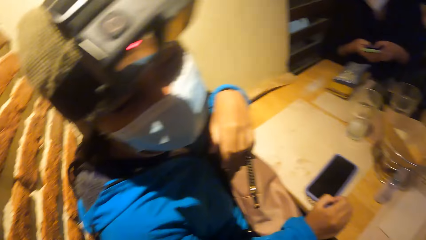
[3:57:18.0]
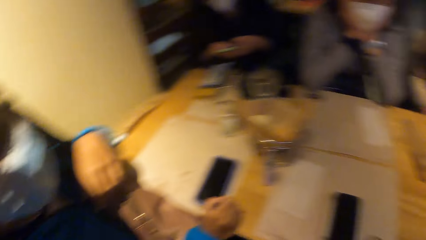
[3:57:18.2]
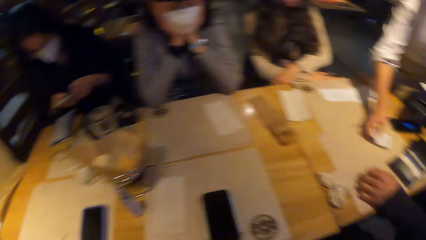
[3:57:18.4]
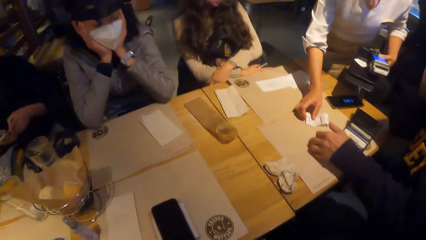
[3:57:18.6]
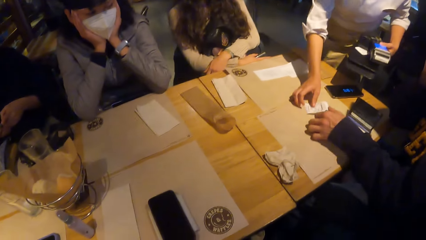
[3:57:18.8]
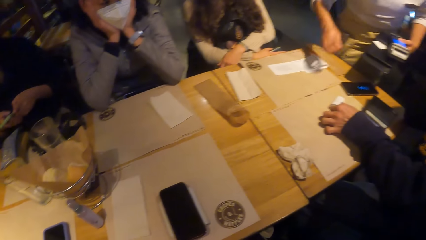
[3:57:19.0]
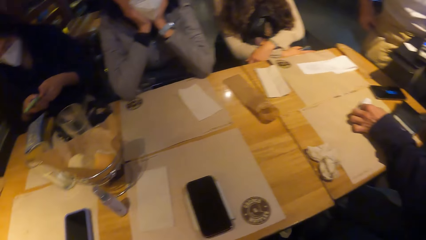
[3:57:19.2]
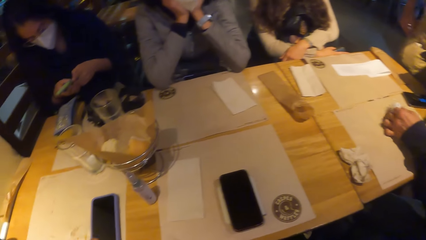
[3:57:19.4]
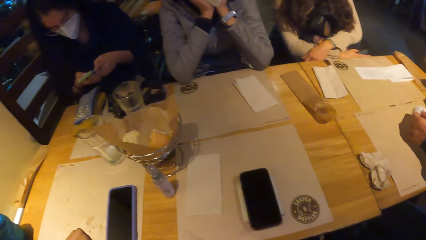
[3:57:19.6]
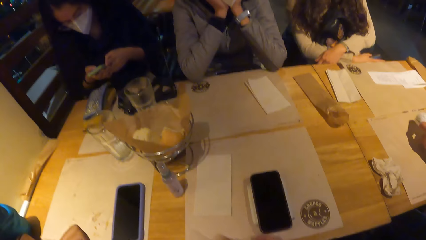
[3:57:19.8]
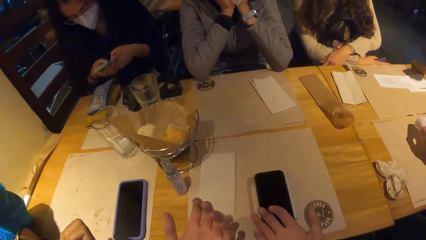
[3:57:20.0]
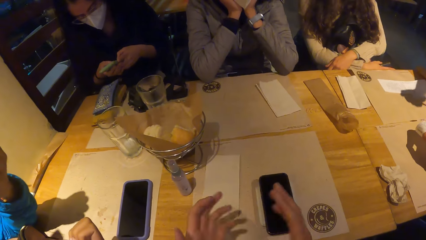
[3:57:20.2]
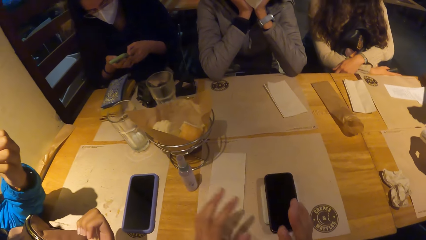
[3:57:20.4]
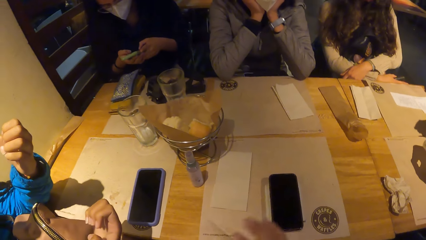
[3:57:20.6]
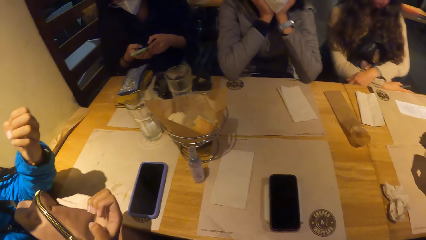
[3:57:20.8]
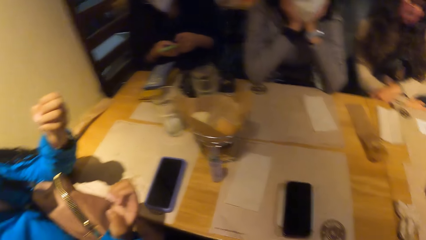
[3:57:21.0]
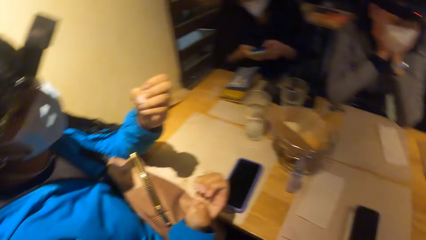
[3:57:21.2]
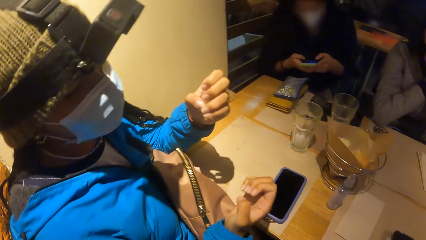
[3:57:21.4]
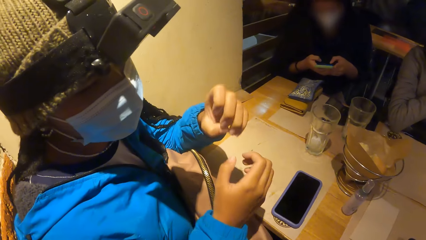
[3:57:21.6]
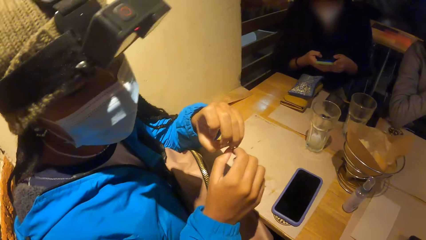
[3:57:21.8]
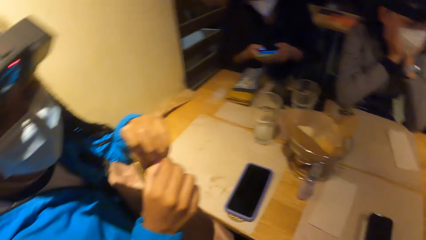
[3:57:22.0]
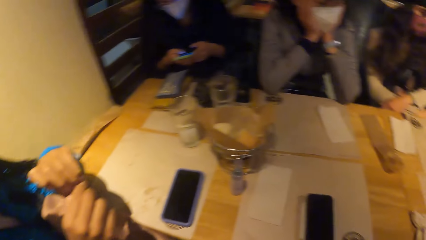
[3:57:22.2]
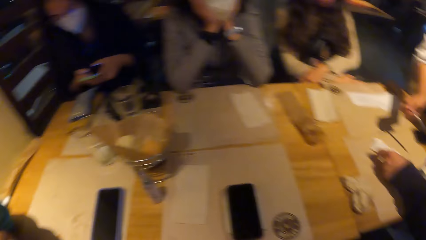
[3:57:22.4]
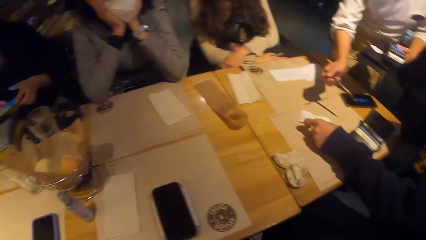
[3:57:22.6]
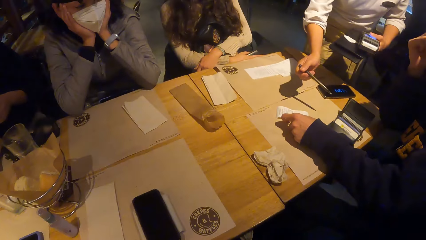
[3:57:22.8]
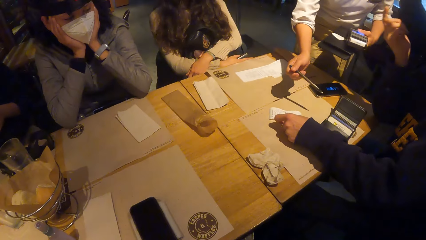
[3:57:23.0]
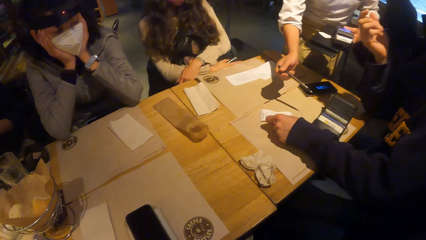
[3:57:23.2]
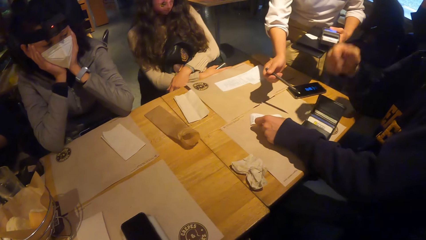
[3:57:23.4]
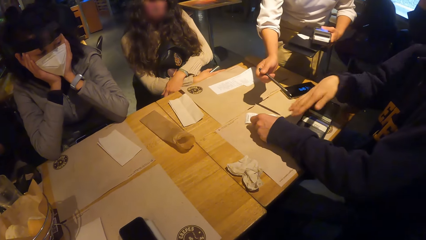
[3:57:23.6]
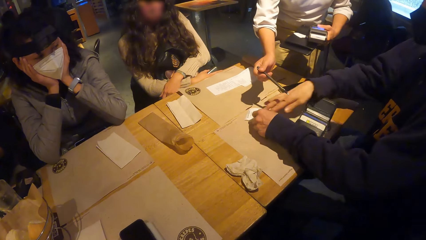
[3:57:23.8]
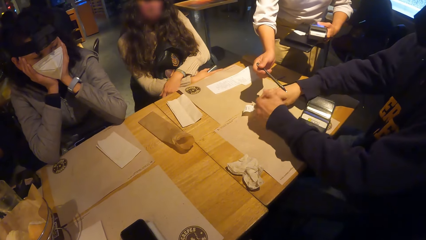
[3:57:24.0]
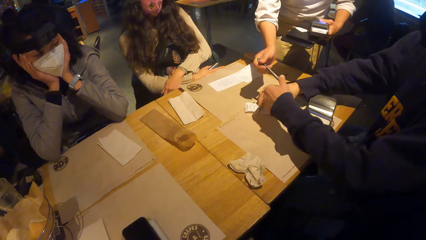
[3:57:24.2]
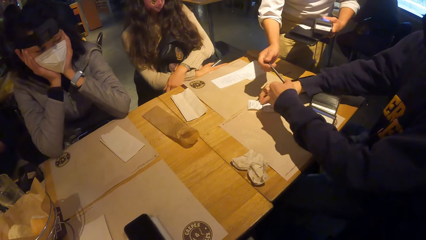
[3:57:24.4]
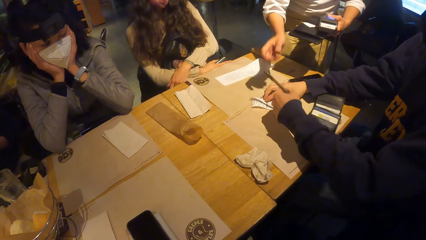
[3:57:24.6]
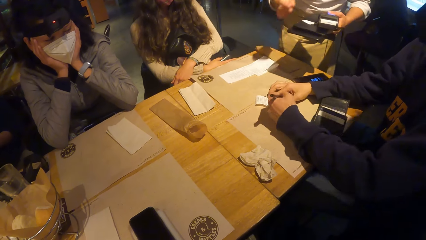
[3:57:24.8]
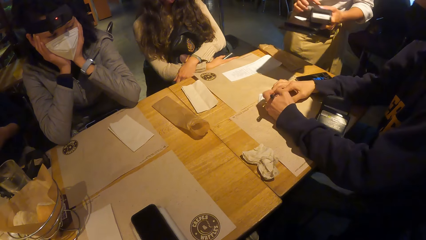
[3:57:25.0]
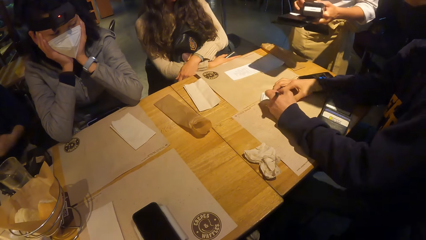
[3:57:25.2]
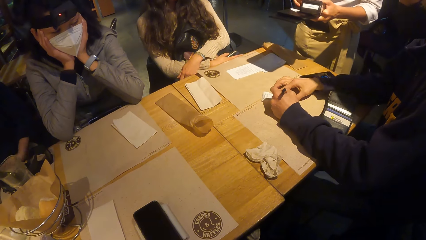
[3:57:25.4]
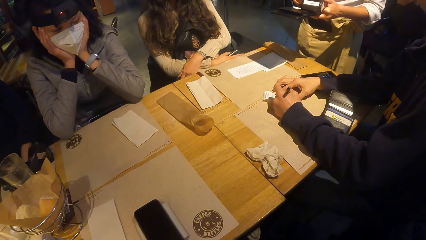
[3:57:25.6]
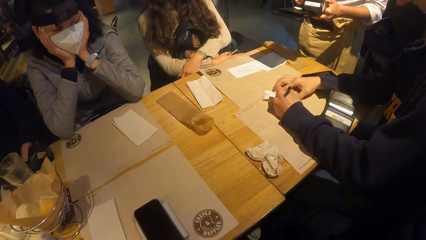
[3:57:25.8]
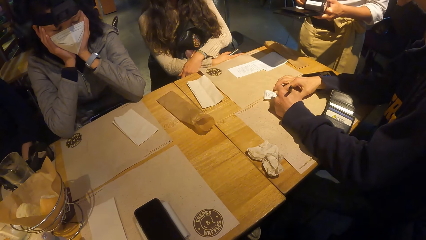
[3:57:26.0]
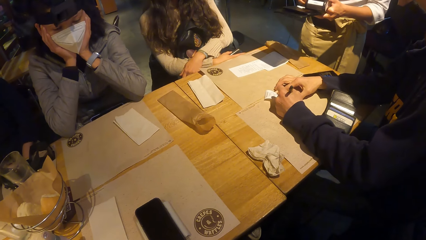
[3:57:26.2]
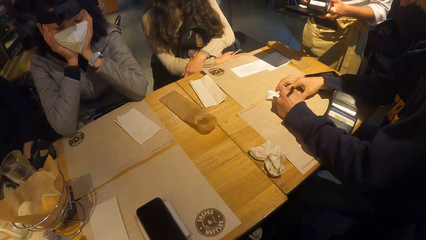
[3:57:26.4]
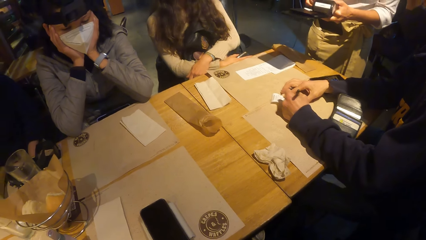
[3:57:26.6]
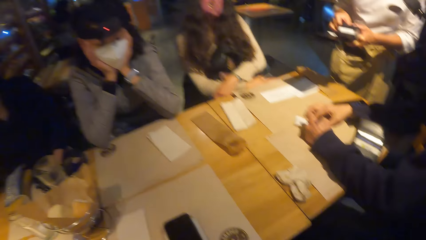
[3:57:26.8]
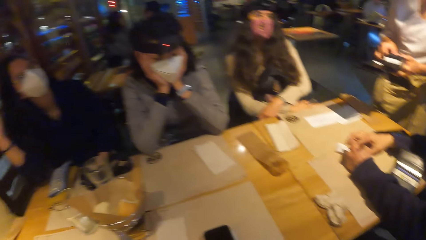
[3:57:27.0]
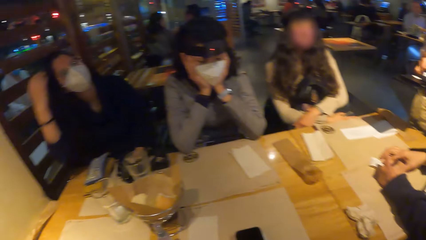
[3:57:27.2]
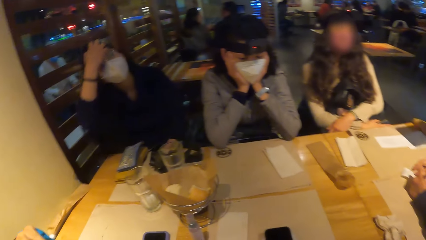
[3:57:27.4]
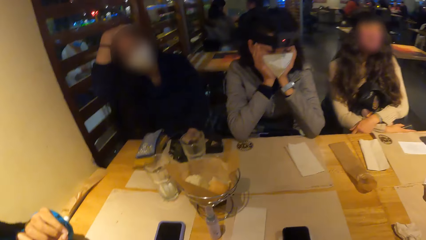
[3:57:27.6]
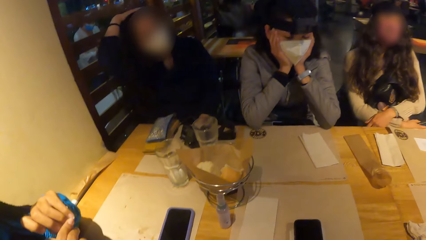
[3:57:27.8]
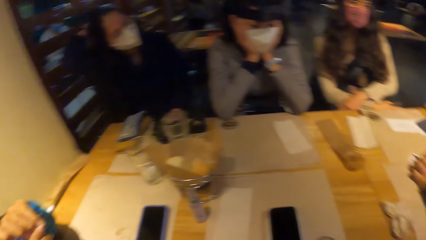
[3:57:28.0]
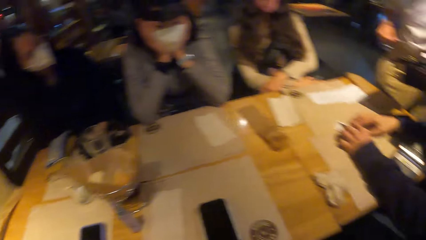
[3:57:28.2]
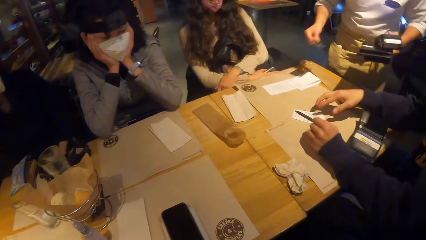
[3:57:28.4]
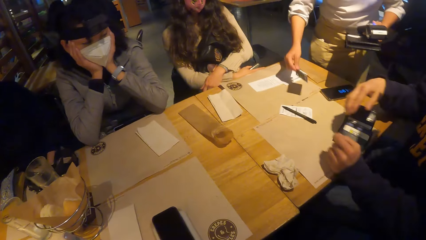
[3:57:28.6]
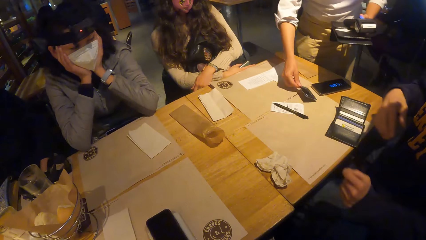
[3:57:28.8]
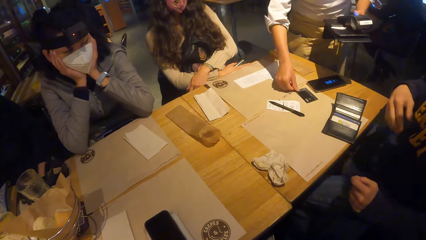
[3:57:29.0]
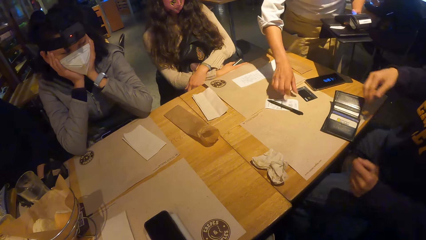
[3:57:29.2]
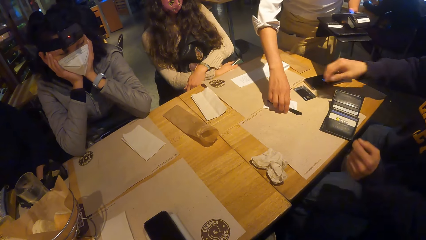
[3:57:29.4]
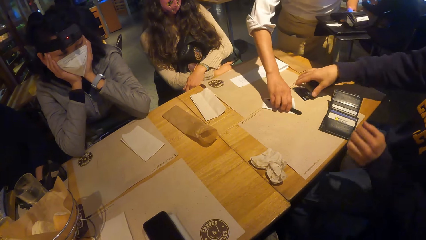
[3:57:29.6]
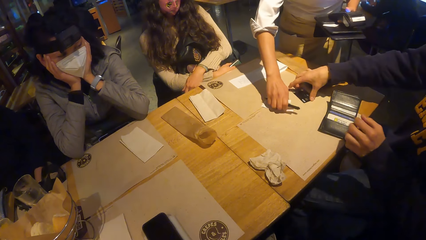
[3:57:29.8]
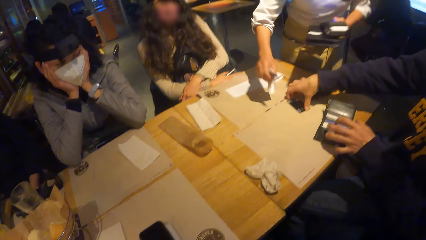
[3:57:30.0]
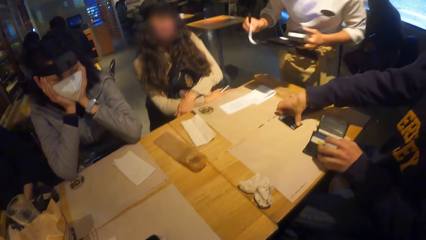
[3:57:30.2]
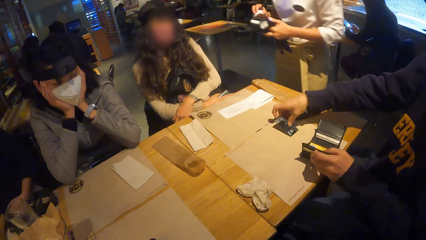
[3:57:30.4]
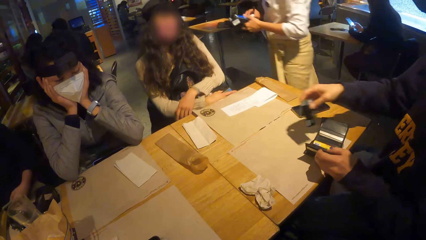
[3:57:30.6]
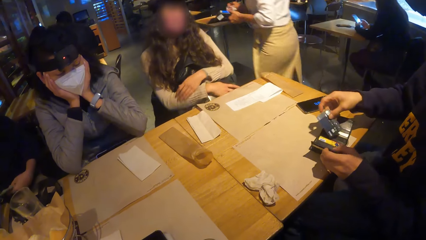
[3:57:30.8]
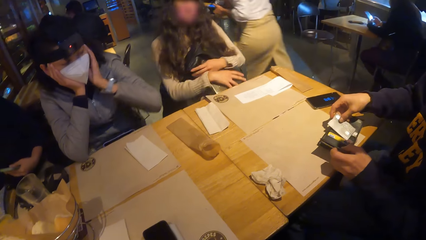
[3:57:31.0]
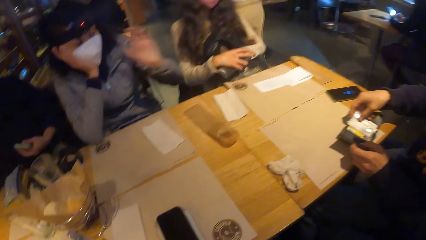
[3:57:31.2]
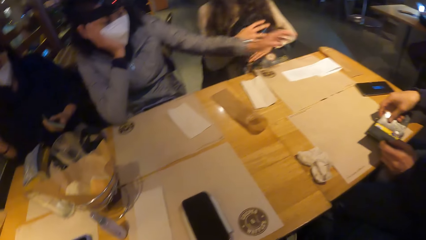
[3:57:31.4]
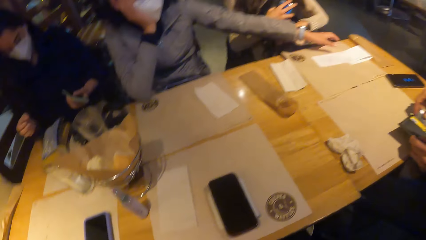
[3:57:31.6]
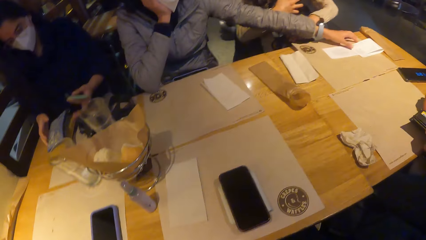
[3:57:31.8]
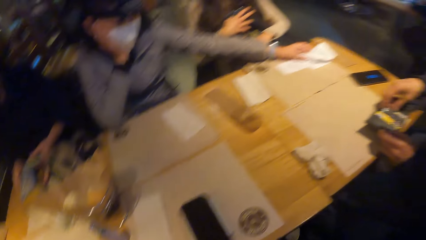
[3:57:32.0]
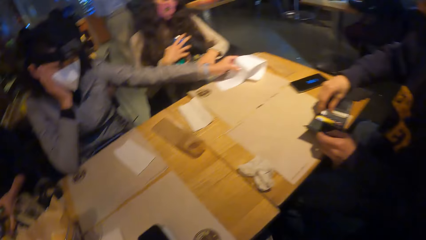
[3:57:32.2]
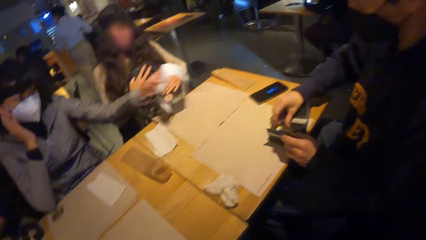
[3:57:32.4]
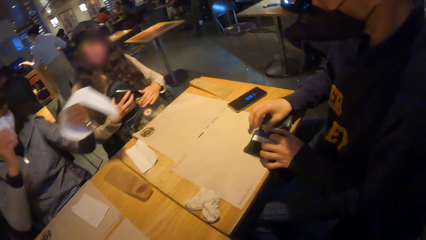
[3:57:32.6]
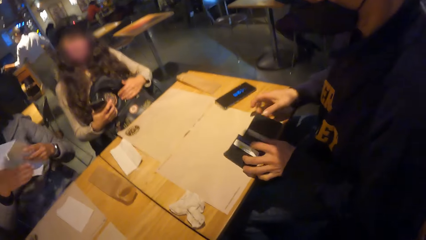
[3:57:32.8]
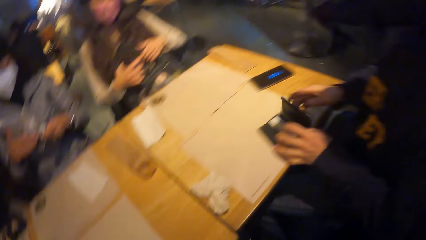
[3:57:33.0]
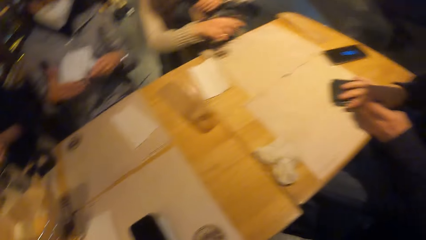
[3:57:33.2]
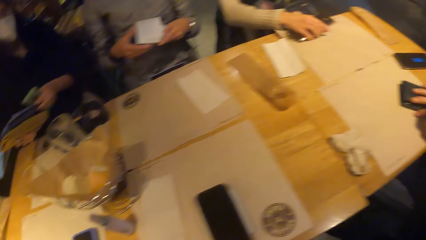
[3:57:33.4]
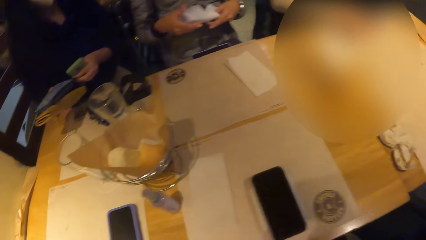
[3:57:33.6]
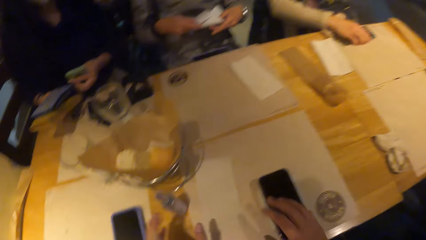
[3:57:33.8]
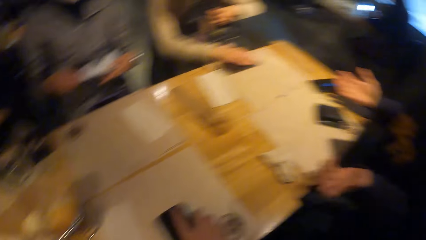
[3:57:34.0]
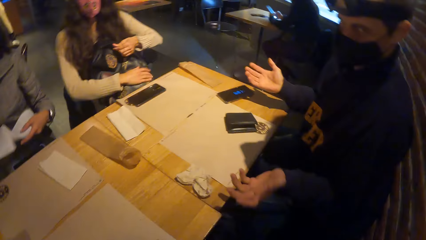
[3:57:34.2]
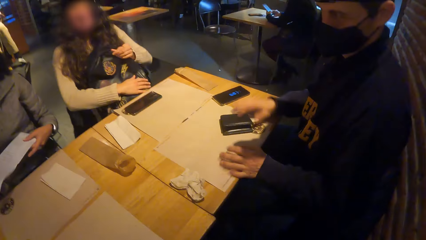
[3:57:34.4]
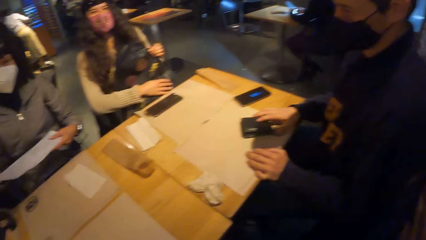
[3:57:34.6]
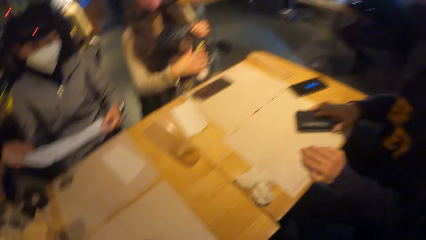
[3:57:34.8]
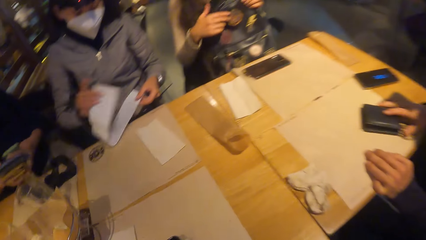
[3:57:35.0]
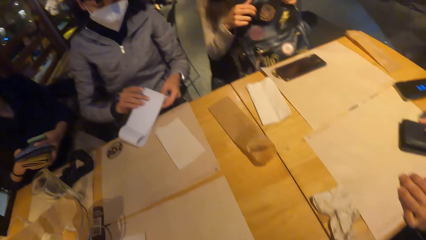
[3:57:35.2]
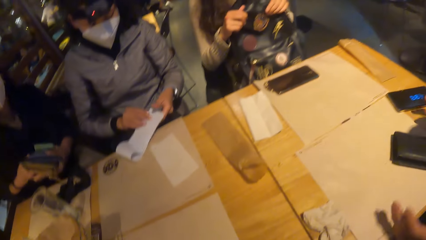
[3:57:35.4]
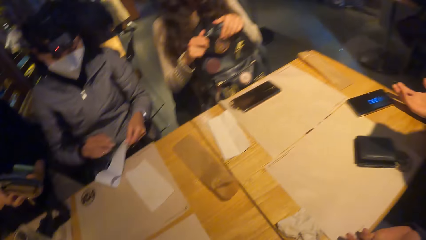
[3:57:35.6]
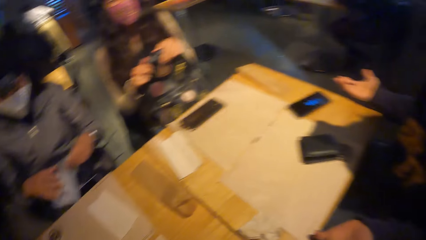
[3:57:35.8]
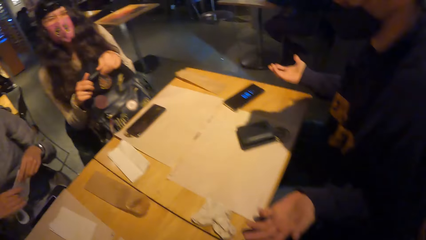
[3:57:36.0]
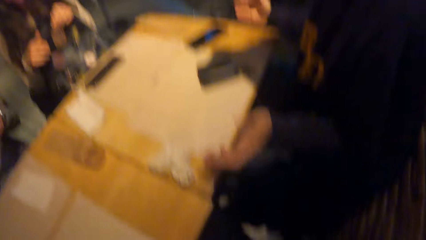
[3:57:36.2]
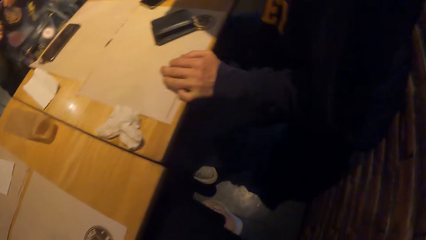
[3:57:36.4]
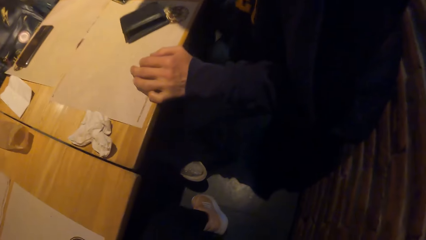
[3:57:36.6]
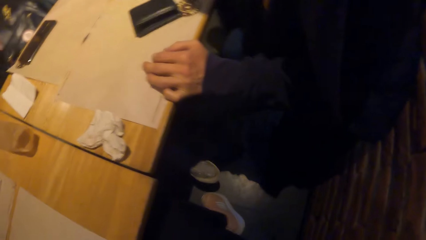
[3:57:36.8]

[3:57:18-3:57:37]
A woman interacts with the camera wearer. The waiter places a receipt on the table with her right hand. The man places his left hand on the receipt on the table. The camera wearer looks around. The man places his right hand on the receipt on the table, takes a pen from the waiter with his left hand, and writes on the receipt with the pen in his left hand. The waiter places the card on the table with her right hand and picks up the pen and receipt from the table with her left hand. The man picks up the card from the table with his right hand and places the card in the wallet with his right hand. Another woman picks up the bill from the table with her left hand. A third woman picks up her purse with her hands from the table. The man closes the wallet with his hands. The camera wearer touches a phone from the table with her right hand. The man places his hands on the table. The camera wearer holds the phone on the table.
